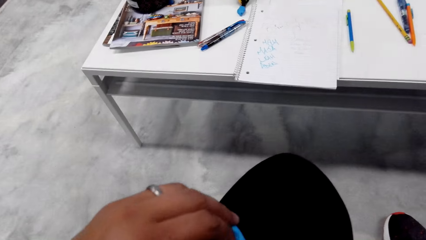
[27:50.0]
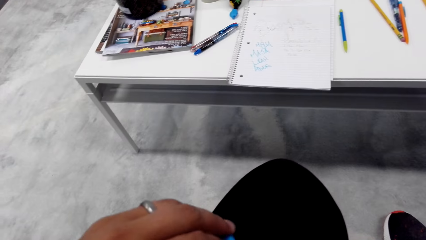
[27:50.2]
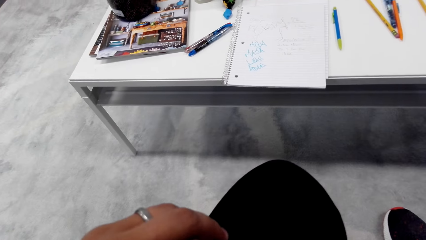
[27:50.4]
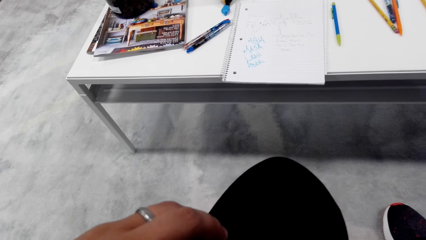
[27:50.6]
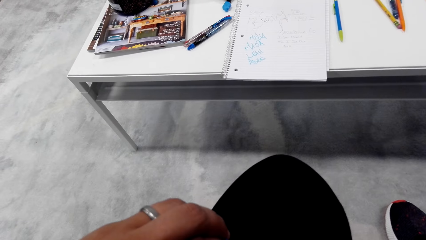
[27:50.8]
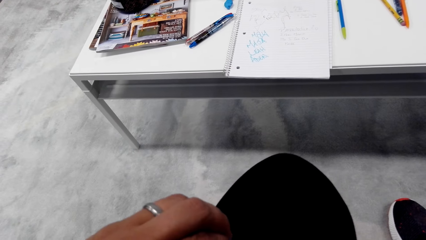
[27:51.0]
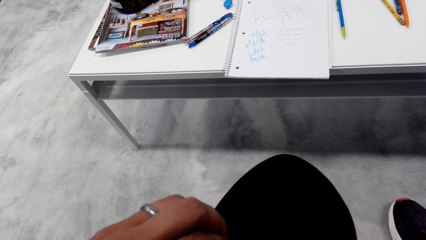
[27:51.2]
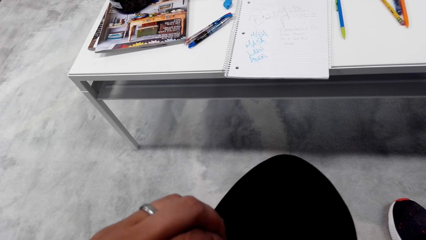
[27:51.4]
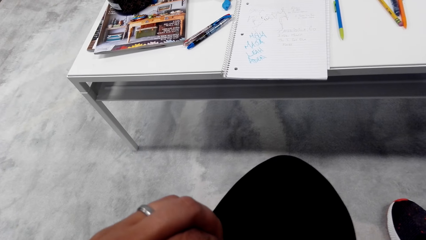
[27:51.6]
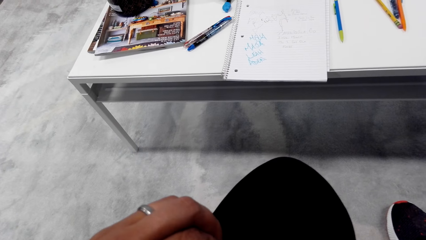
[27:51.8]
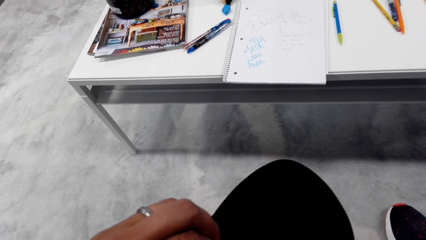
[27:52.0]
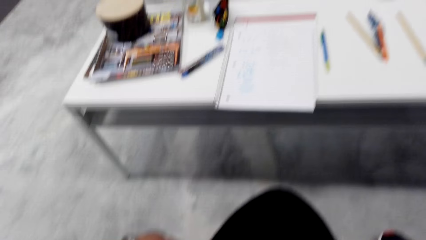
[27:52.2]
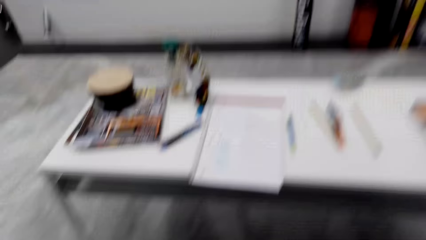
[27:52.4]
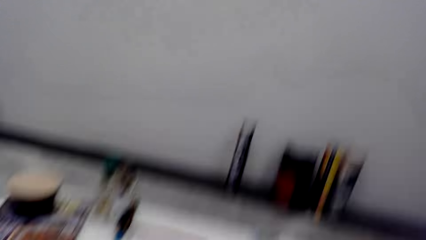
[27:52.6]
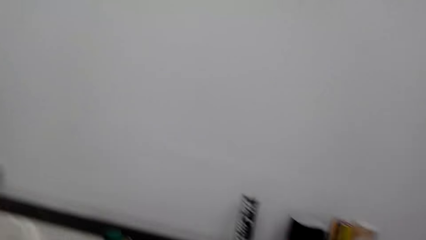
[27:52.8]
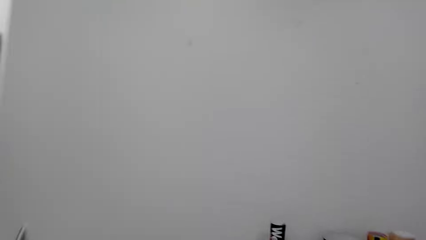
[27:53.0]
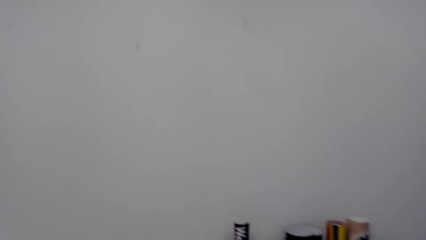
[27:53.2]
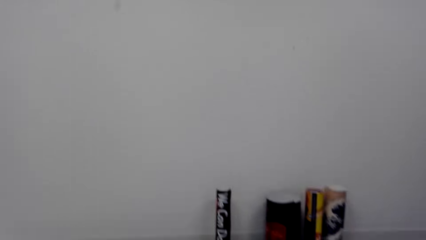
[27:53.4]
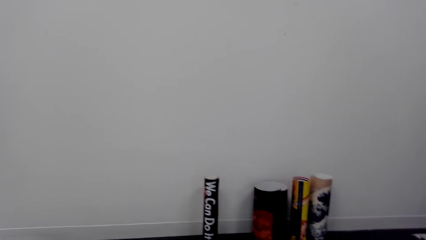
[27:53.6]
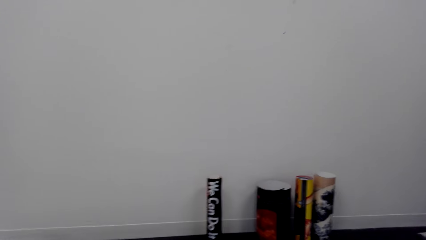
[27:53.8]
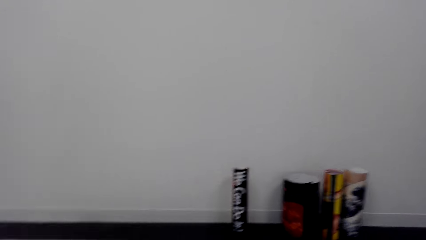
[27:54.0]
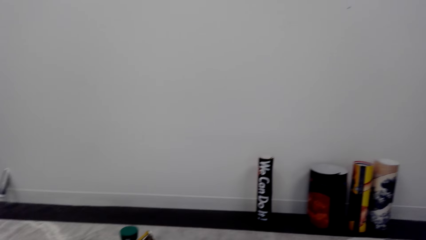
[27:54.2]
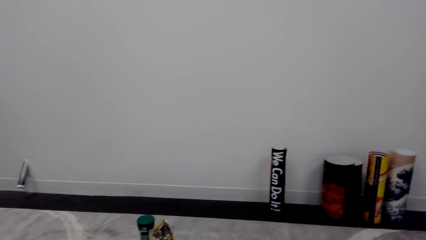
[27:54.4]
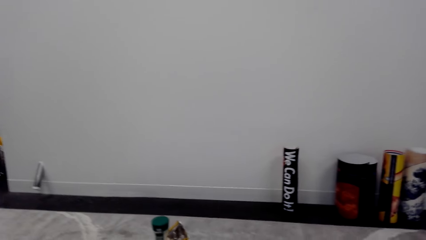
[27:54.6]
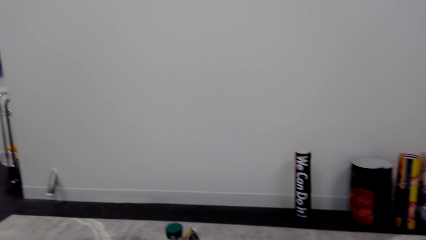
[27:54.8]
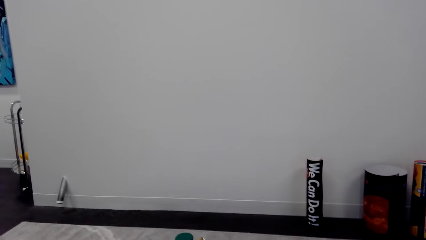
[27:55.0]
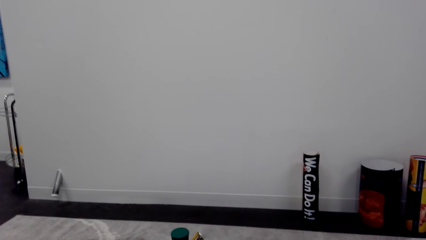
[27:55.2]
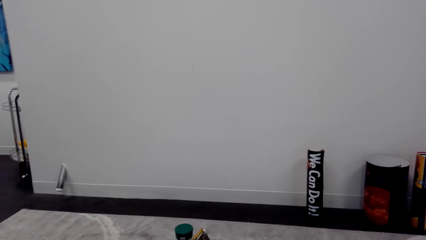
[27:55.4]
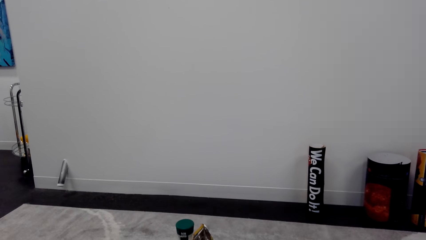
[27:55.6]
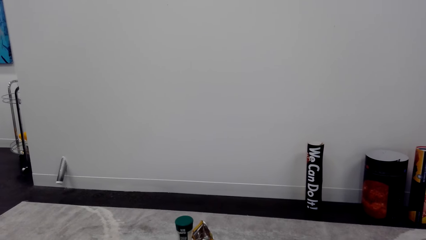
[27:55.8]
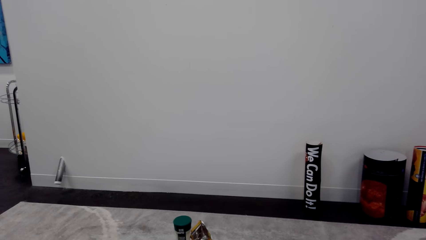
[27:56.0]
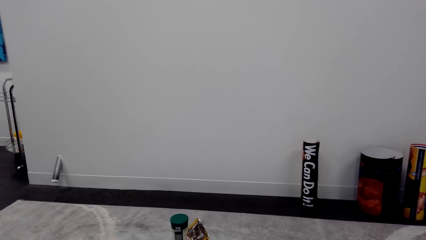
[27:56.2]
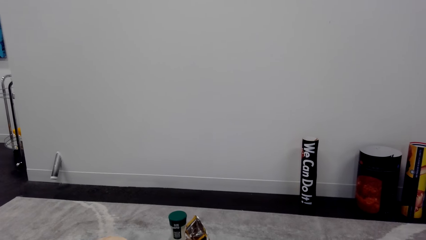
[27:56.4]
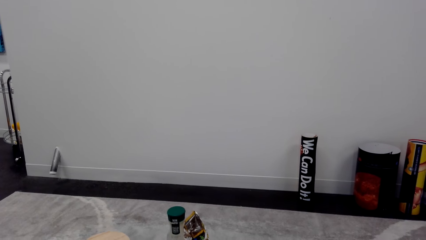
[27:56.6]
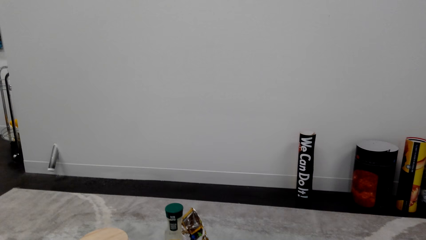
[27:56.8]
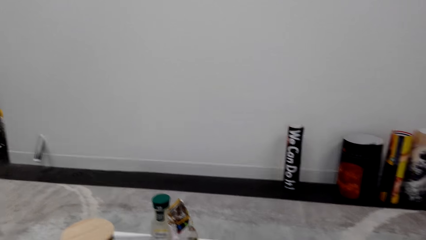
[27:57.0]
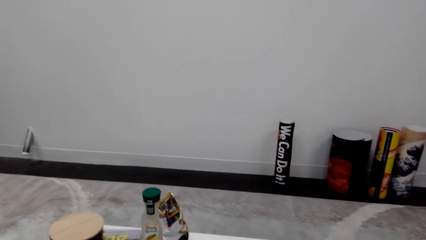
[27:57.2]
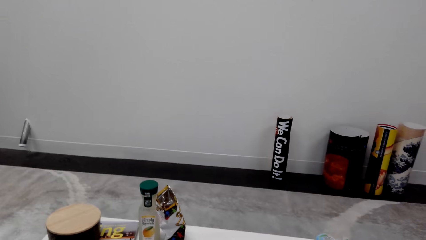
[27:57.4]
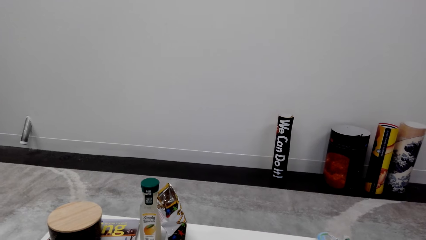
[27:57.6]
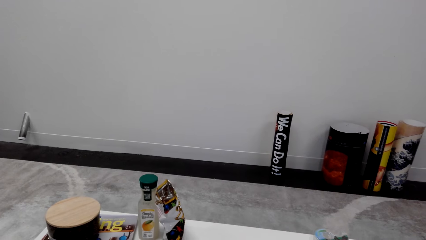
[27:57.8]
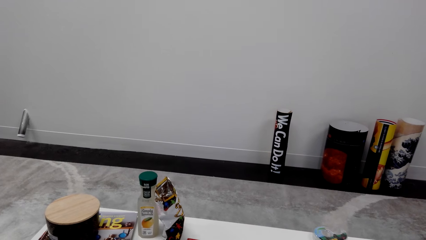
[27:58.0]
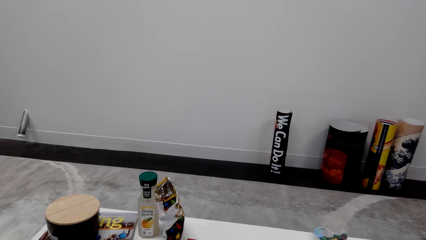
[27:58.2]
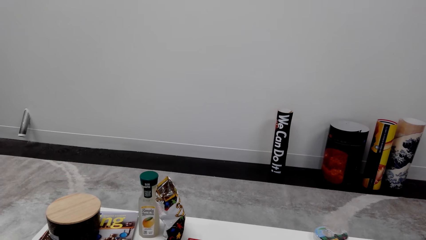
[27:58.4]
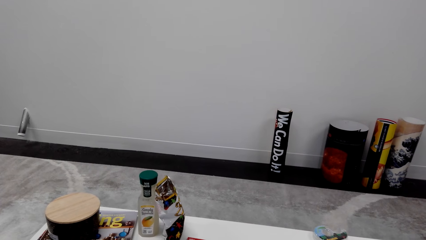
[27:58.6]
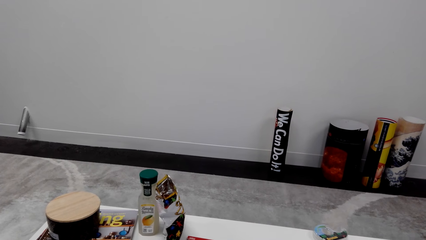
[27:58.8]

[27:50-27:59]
The camera wearer looks down. They look around.

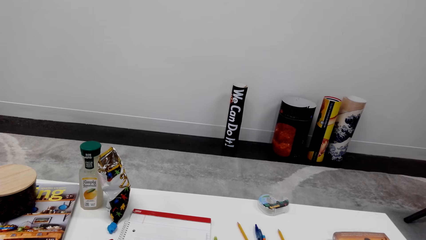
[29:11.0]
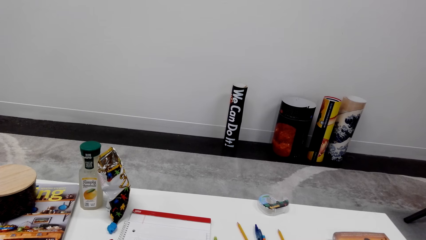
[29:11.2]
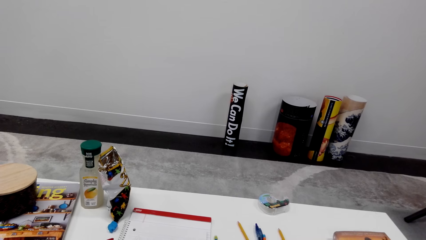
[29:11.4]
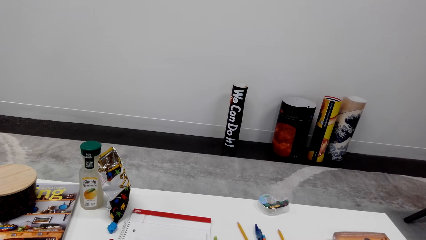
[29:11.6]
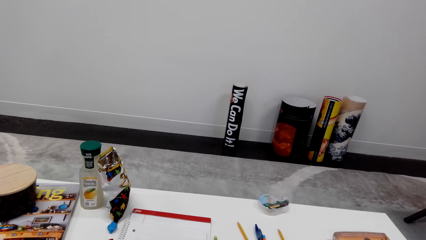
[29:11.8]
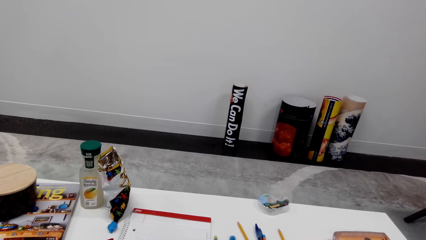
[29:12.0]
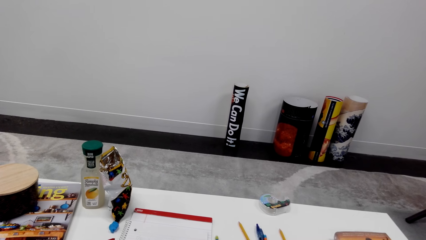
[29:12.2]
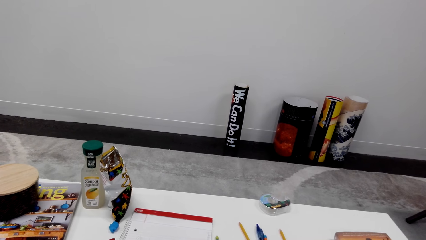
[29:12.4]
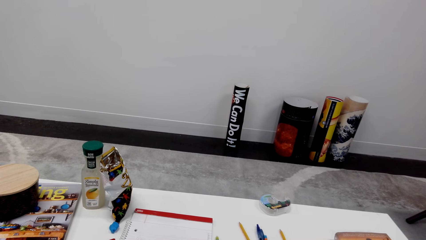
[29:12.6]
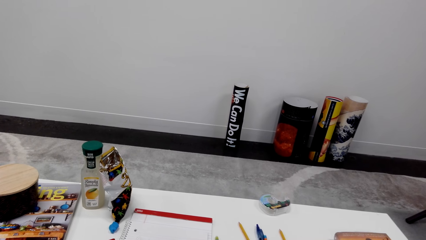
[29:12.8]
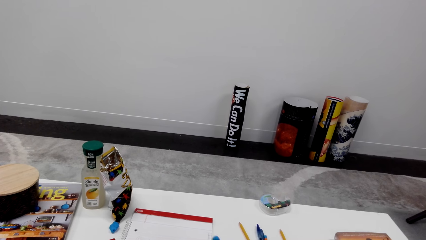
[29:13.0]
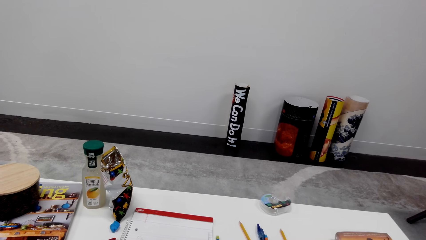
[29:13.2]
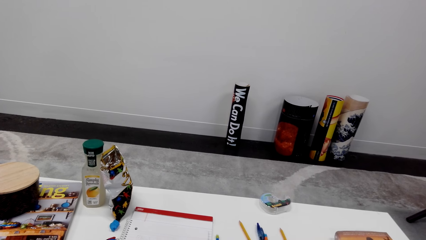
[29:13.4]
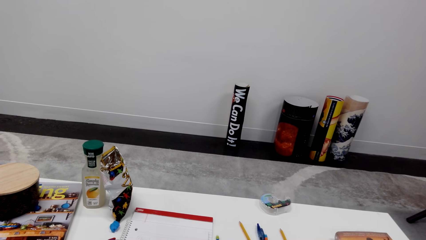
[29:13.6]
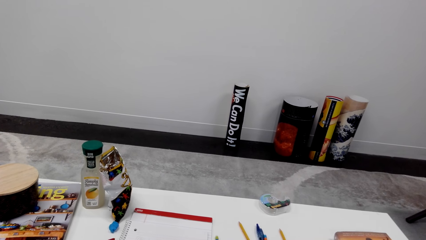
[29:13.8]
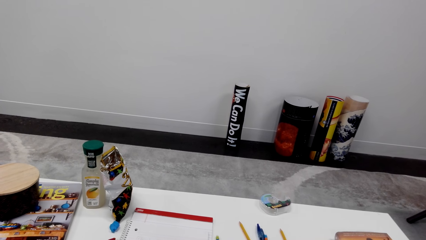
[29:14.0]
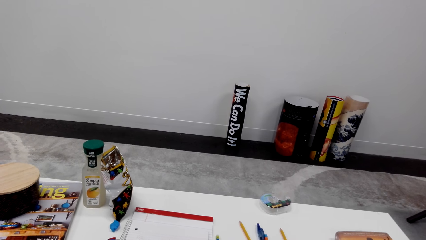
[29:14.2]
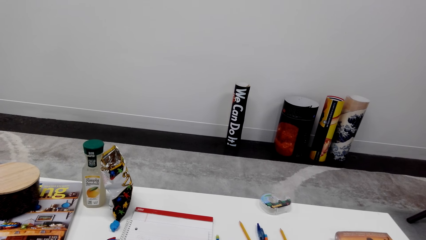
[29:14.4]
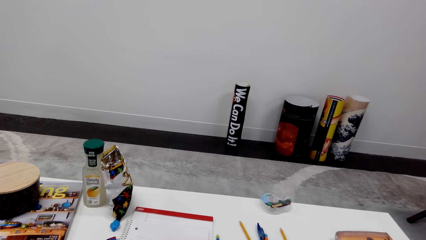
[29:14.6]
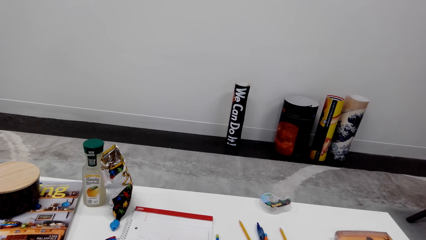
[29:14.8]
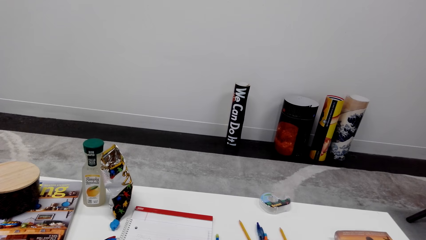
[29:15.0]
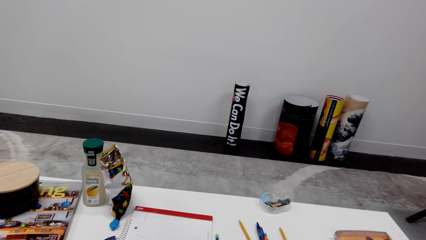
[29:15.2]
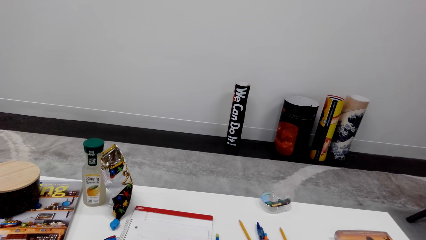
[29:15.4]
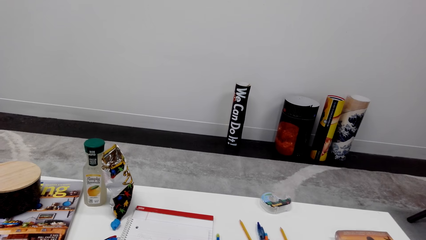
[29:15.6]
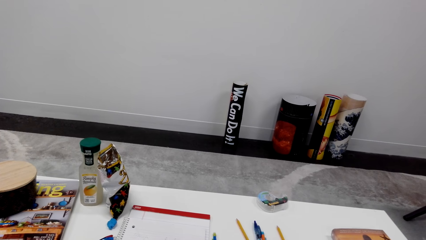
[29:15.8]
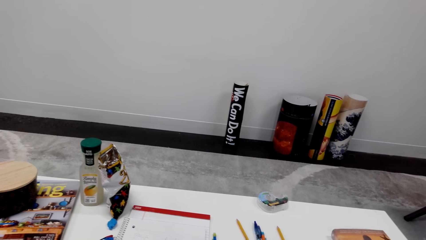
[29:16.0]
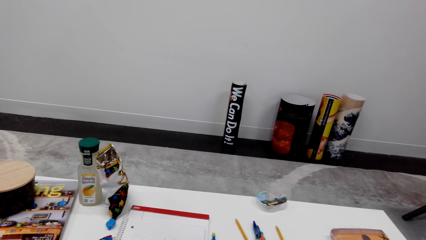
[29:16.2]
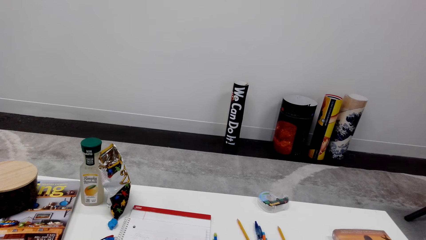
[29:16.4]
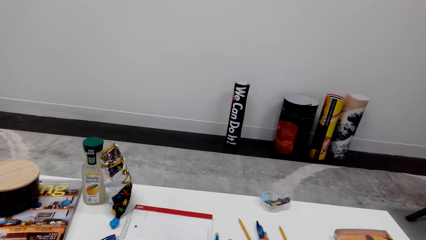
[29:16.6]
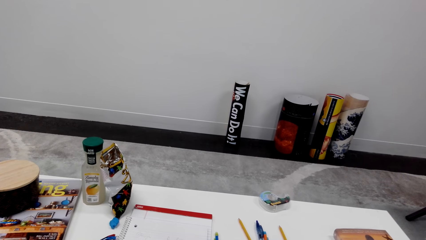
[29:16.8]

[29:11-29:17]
The camera wearer plays with playdough.
